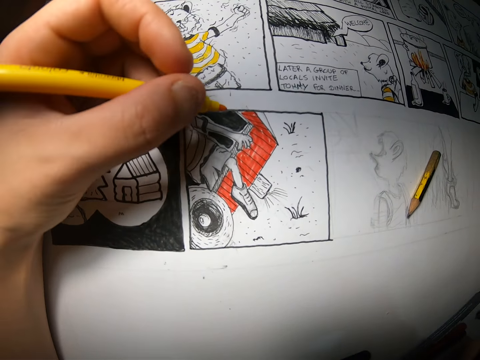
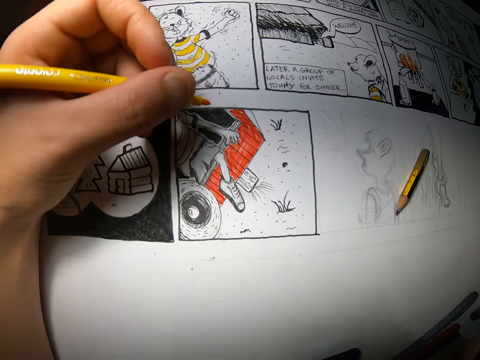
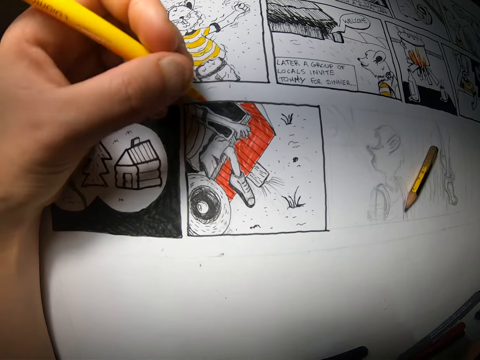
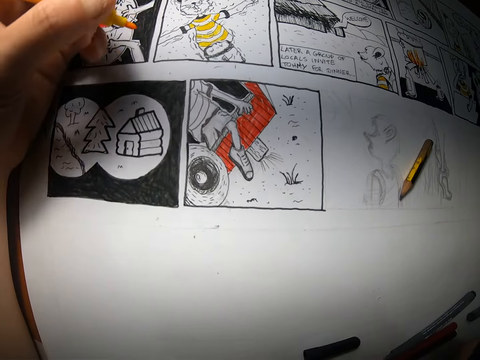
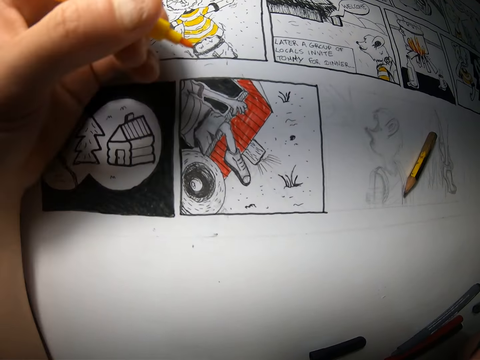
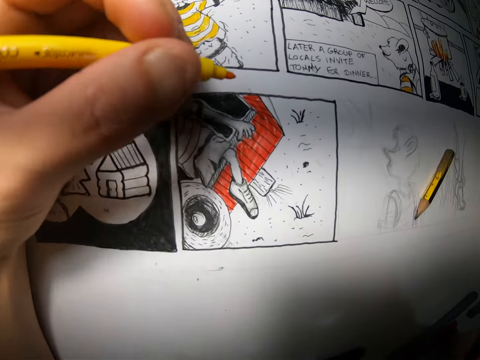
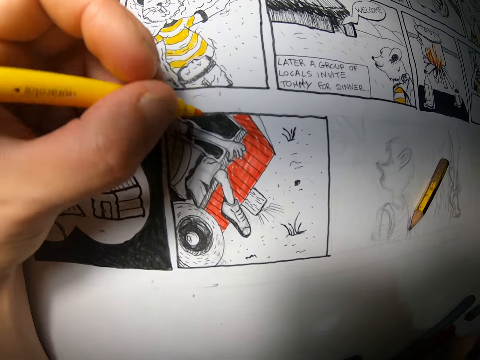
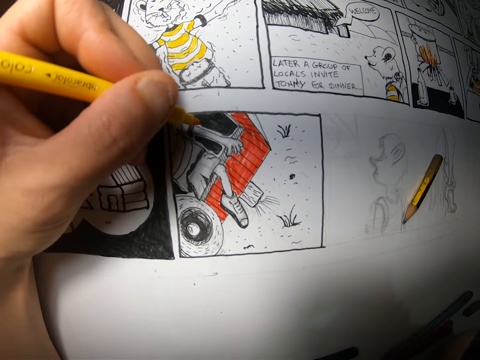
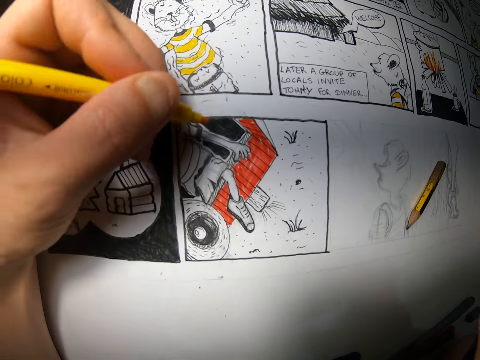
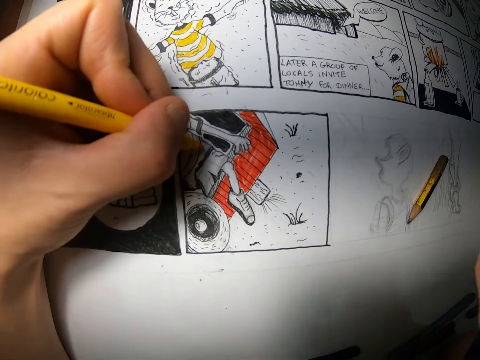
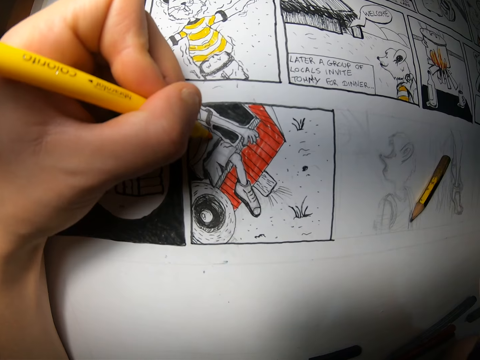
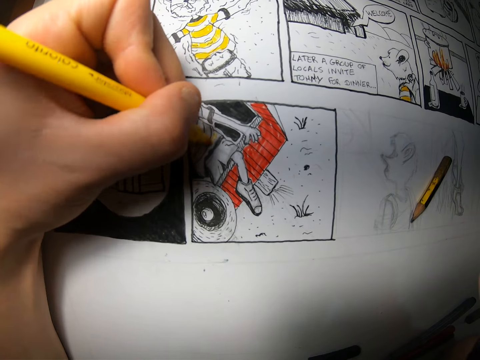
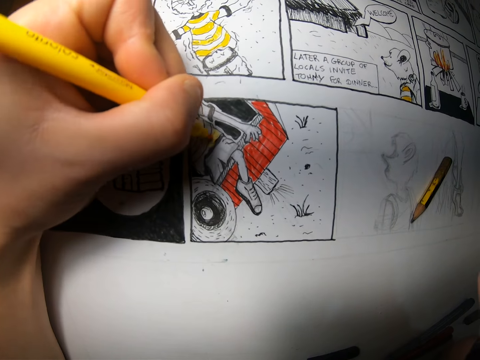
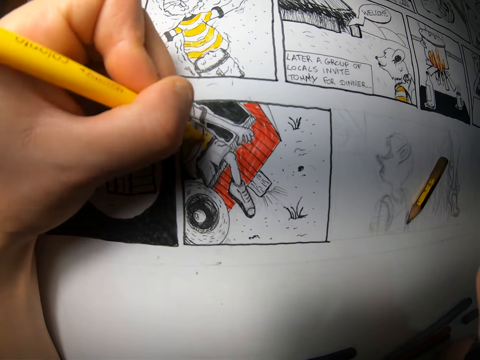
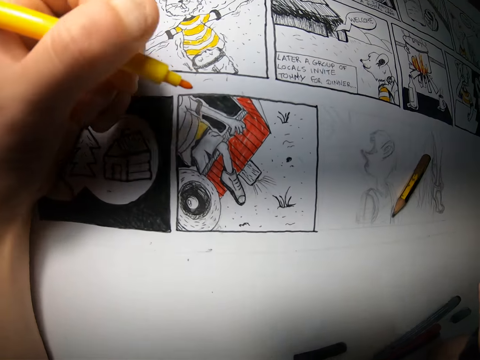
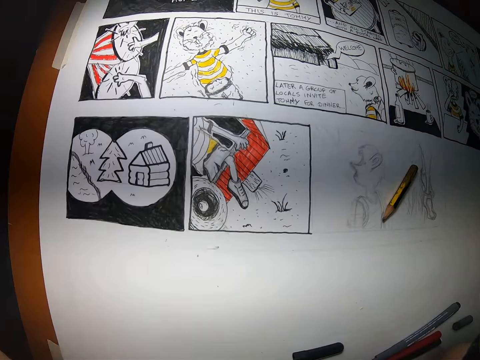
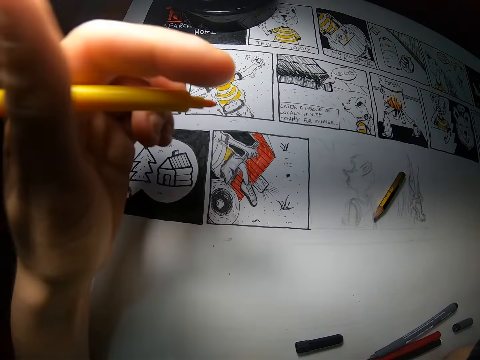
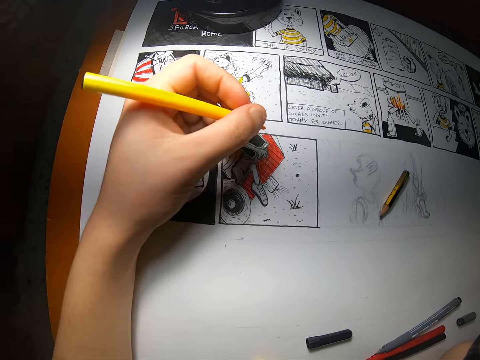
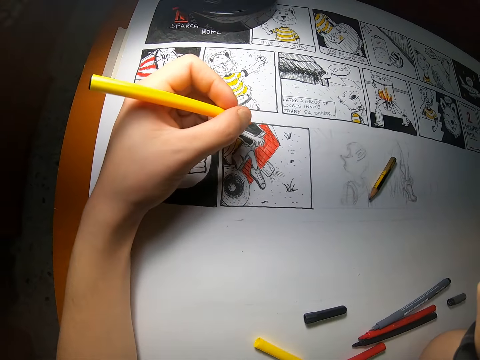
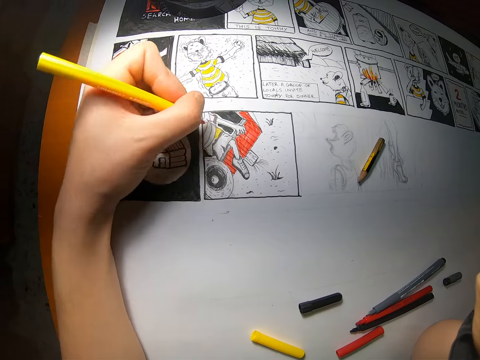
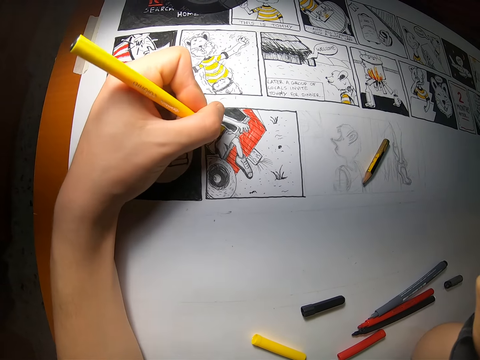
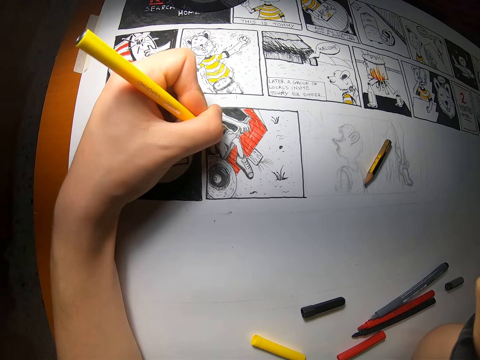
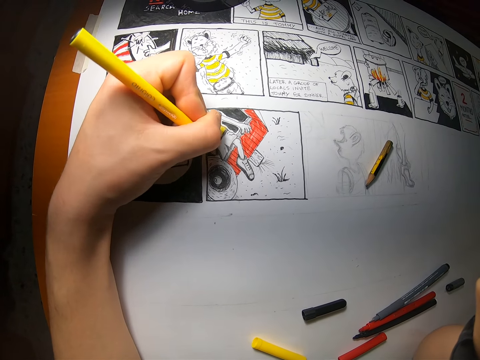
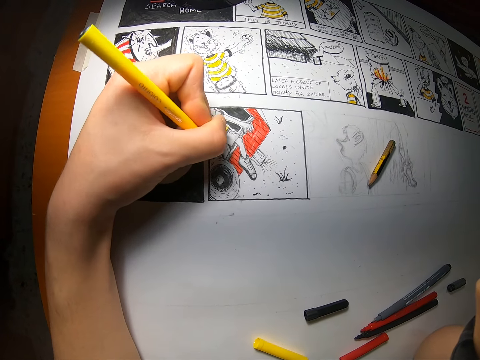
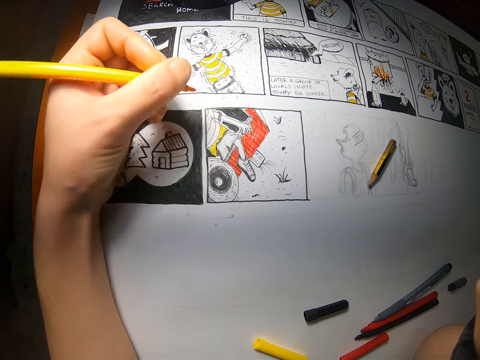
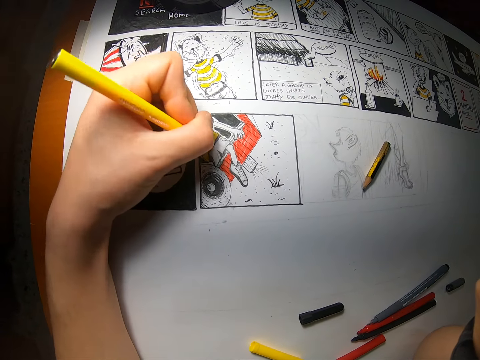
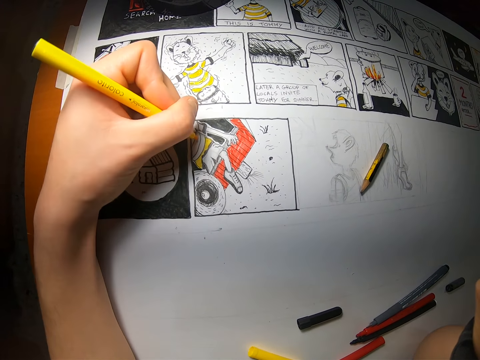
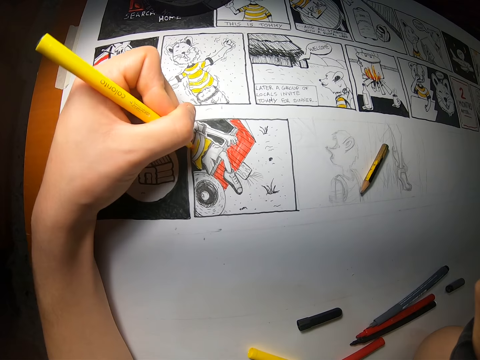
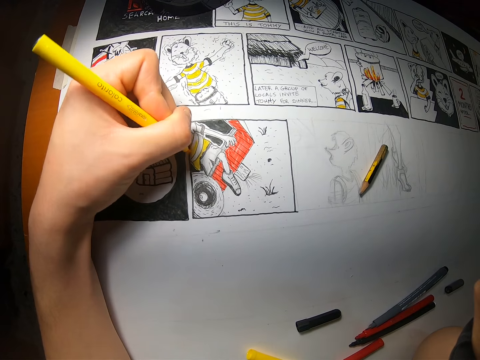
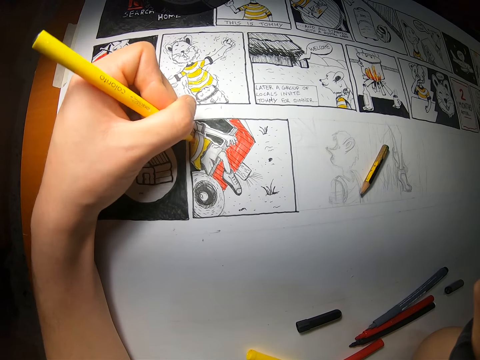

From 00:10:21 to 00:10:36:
The camera wearer draws on the drawing paper with the yellow color pen in his left hand. He holds a hand up. He draws on the drawing paper with the yellow color pen in his left hand again.

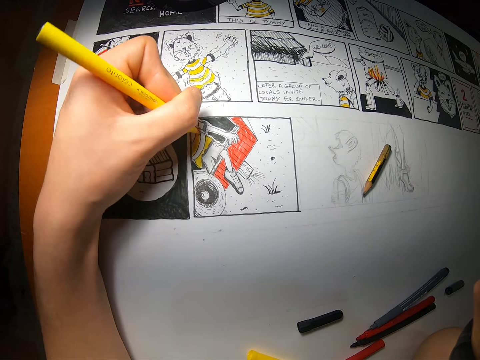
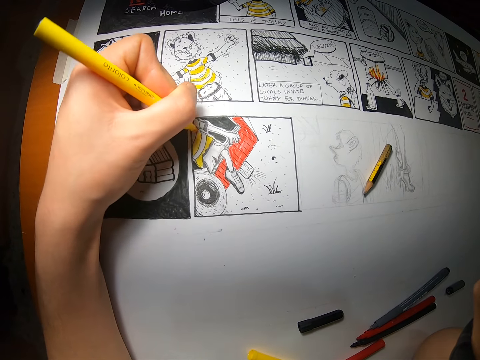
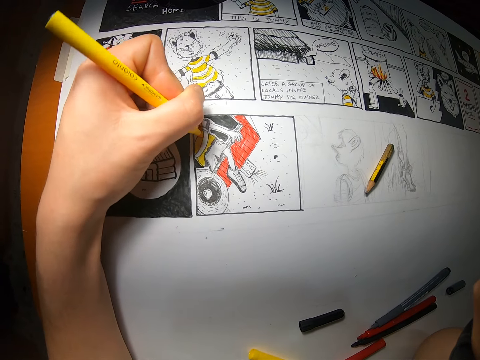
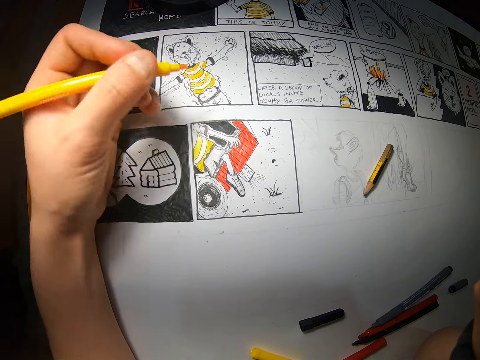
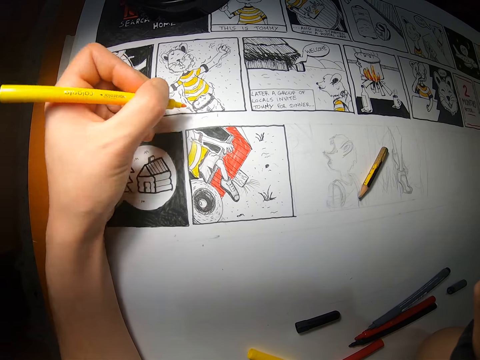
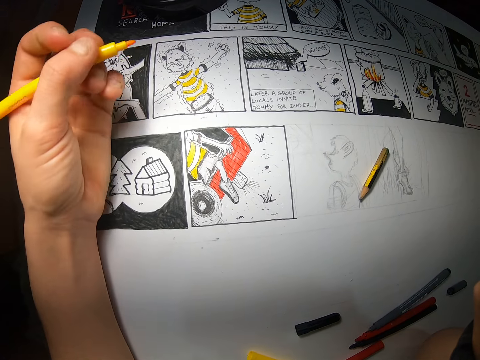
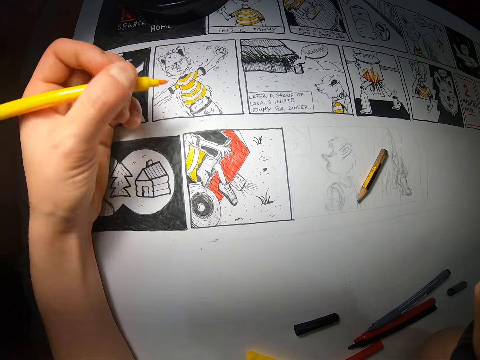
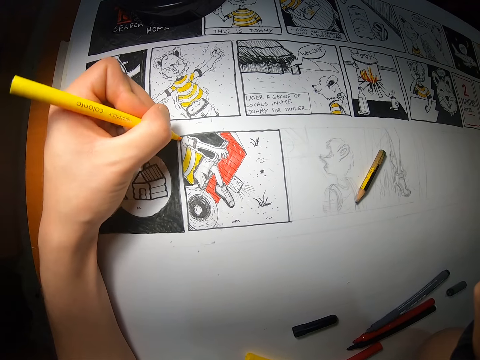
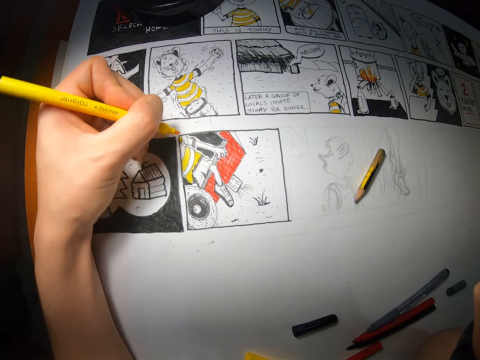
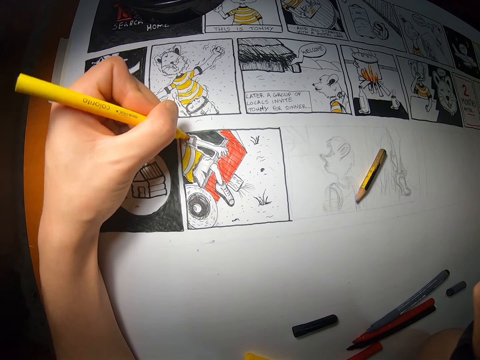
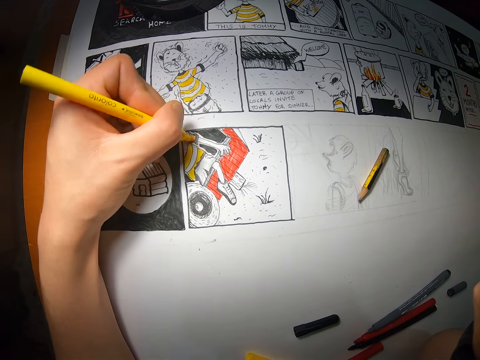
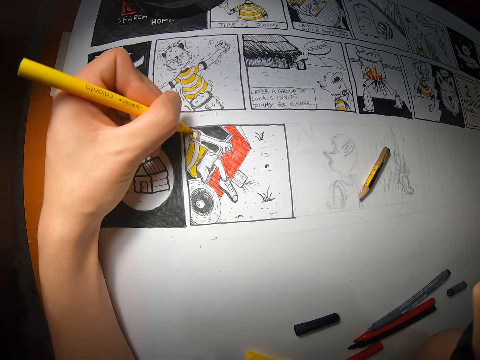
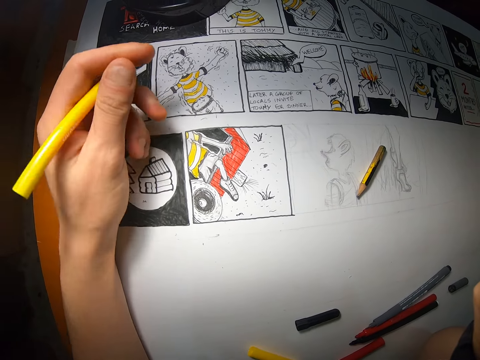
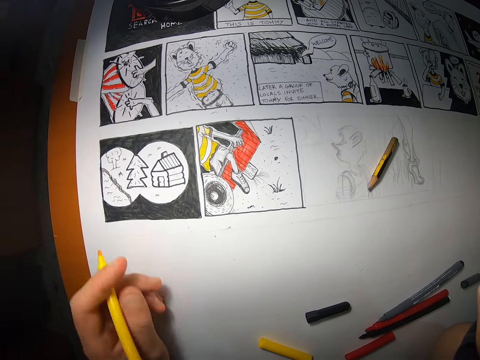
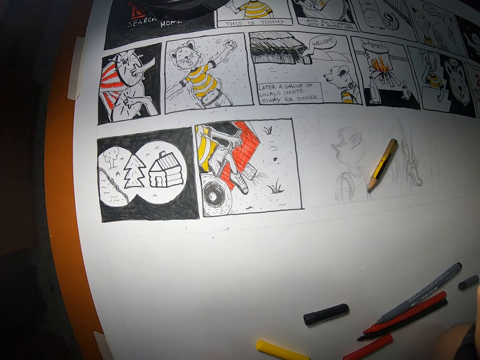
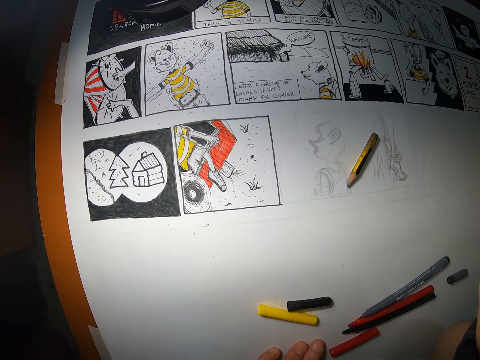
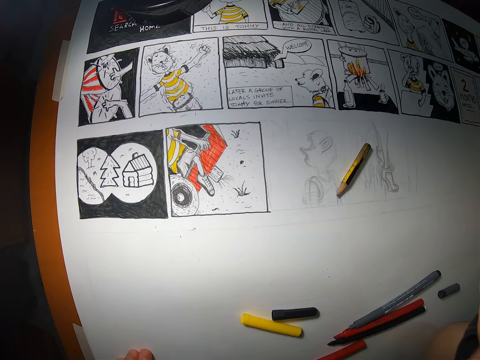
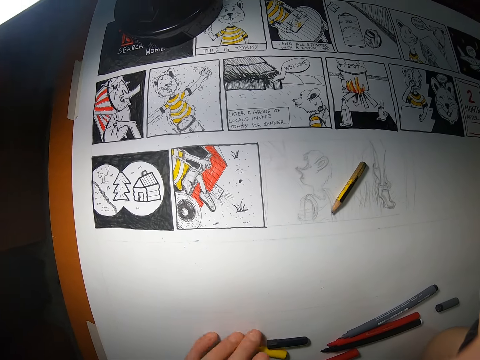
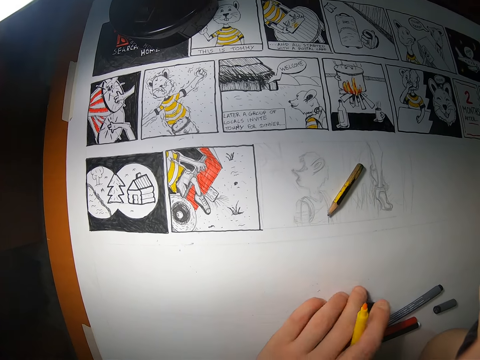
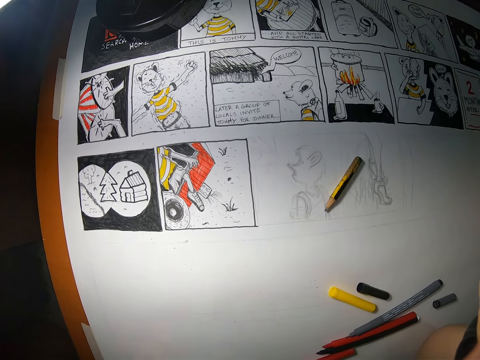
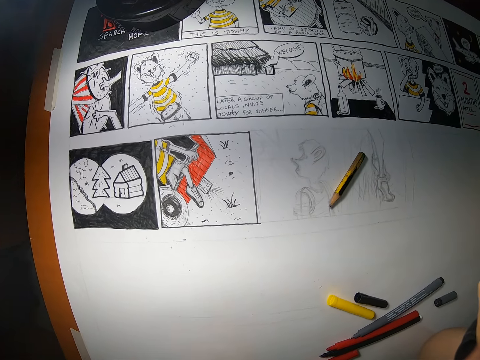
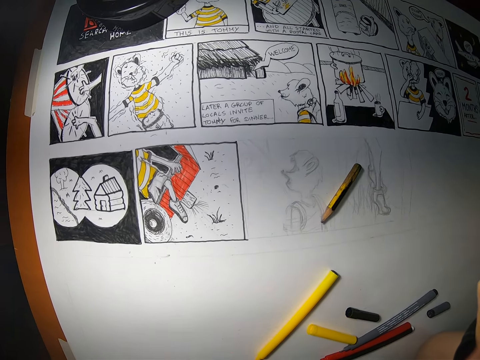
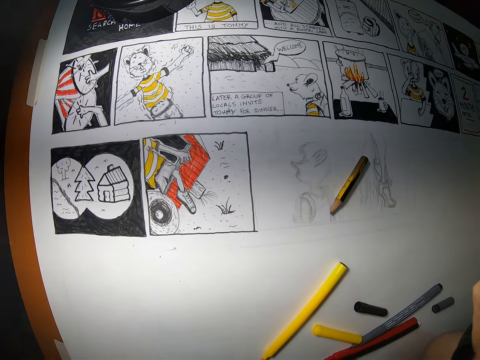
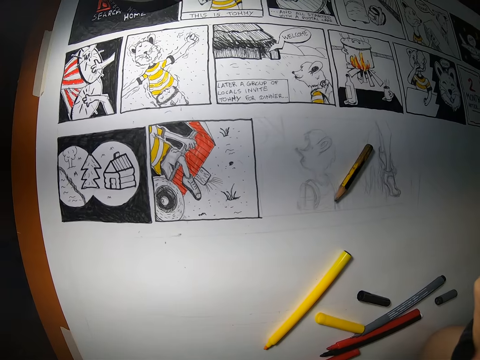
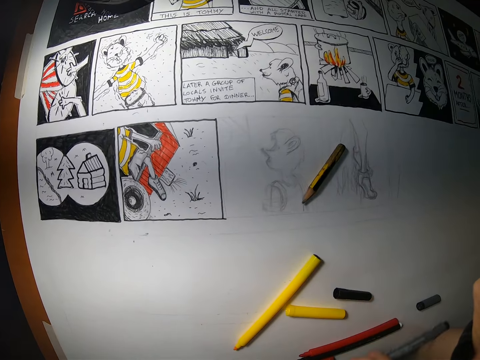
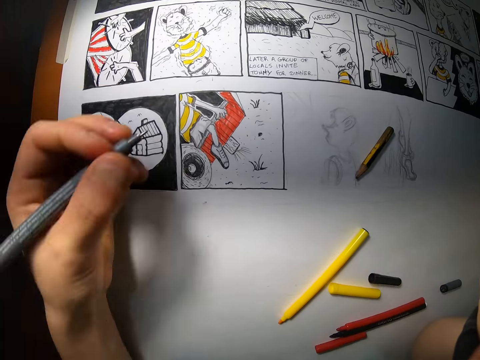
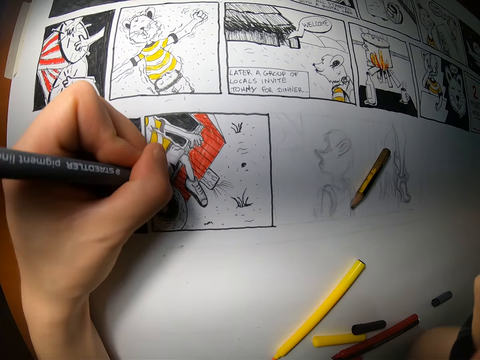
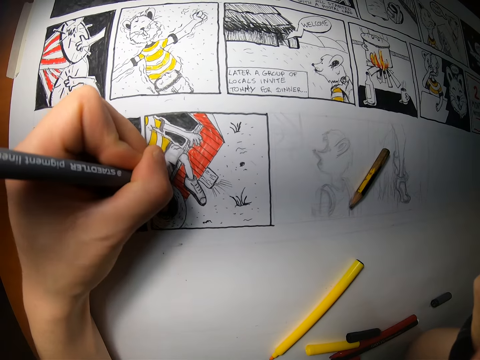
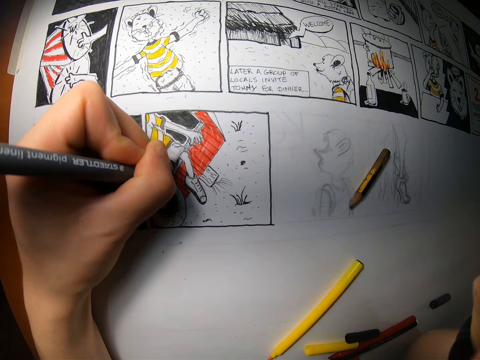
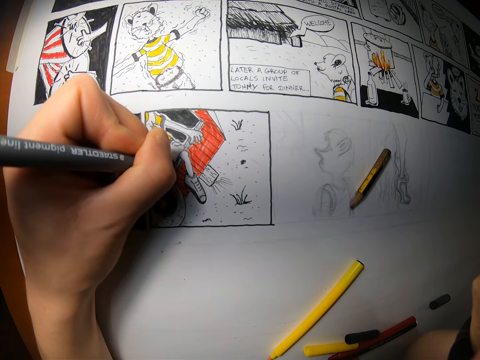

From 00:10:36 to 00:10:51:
The camera wearer draws on the drawing paper with the yellow color pen in his left hand. He looks at the picture on the paper. He nips the pen lids on the table. He adjusts the cover of the yellow color pen on the drawing paper with his left hand and adjusts the cover of a black color pen on the drawing paper with his left hand. He drops the yellow color pen on the drawing paper with his left hand. He picks up the grey color pen on the drawing paper with his left hand. He draws on the drawing paper with the grey color pen in his left hand.
